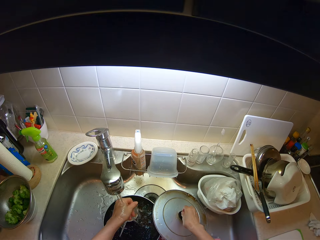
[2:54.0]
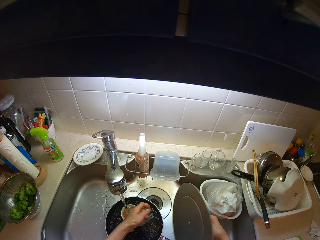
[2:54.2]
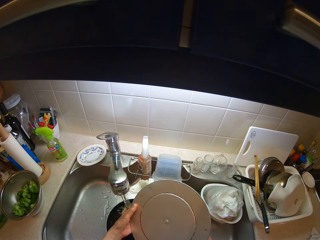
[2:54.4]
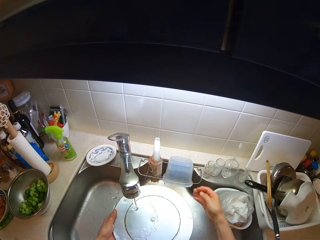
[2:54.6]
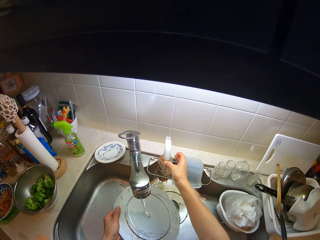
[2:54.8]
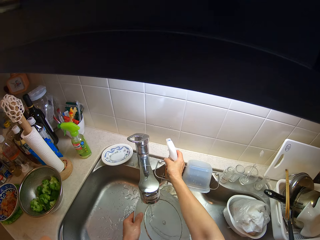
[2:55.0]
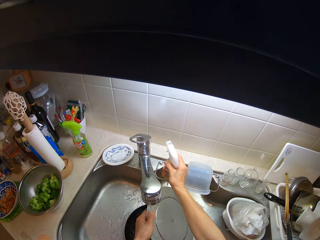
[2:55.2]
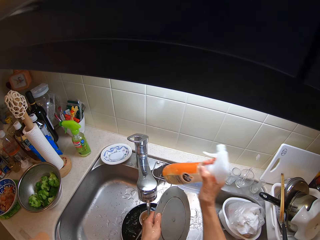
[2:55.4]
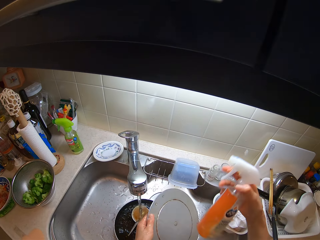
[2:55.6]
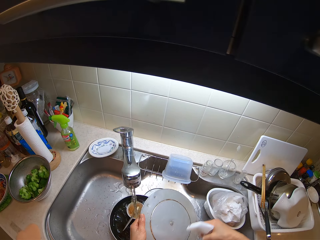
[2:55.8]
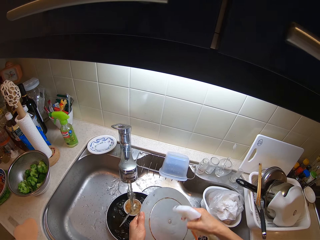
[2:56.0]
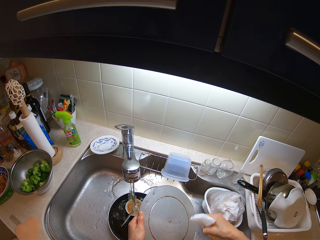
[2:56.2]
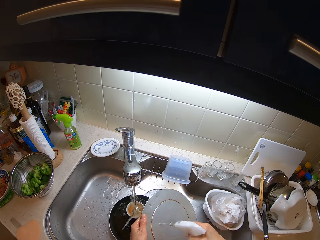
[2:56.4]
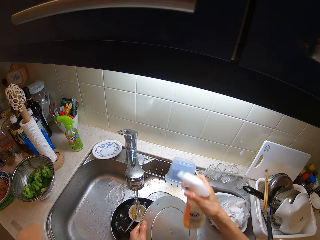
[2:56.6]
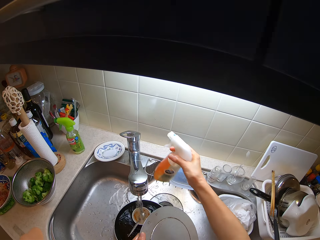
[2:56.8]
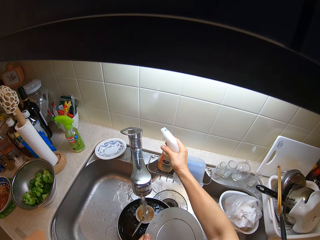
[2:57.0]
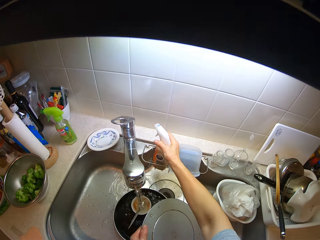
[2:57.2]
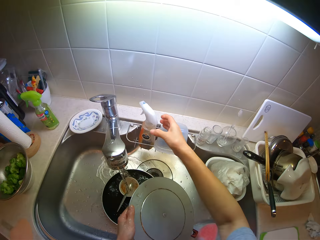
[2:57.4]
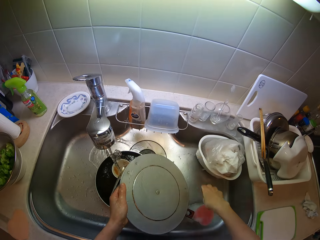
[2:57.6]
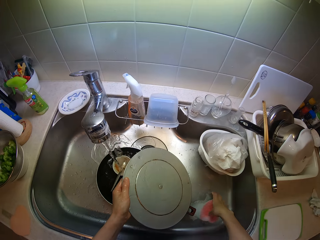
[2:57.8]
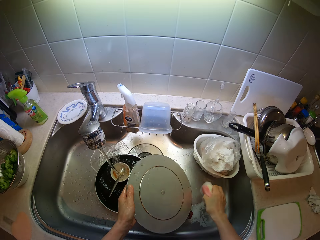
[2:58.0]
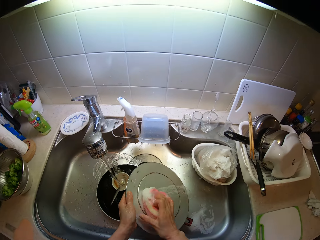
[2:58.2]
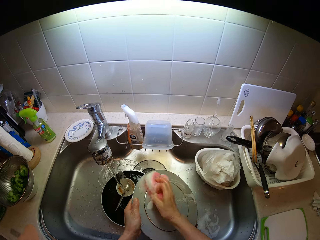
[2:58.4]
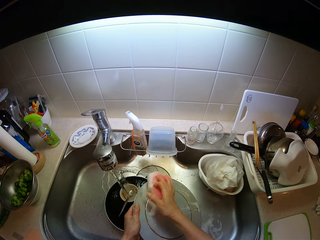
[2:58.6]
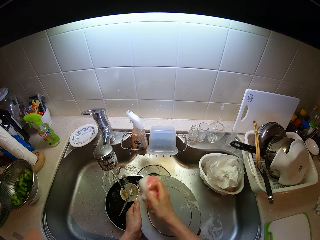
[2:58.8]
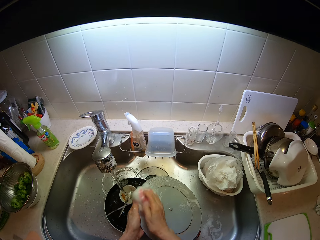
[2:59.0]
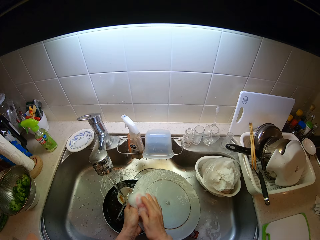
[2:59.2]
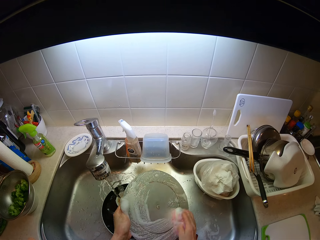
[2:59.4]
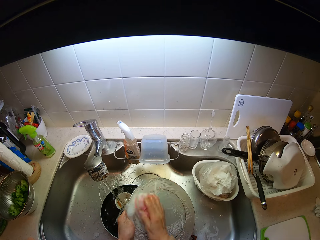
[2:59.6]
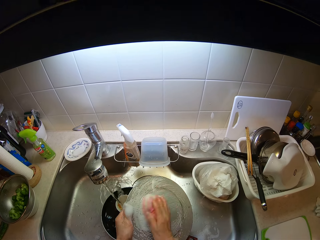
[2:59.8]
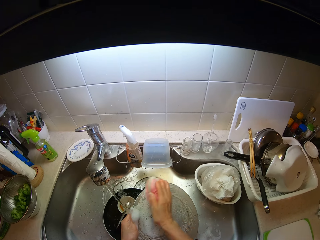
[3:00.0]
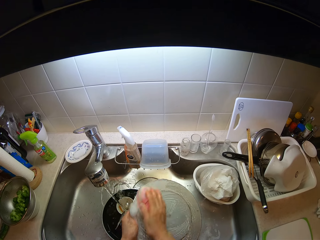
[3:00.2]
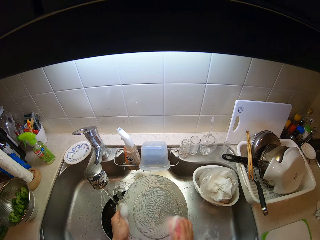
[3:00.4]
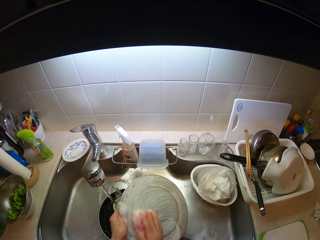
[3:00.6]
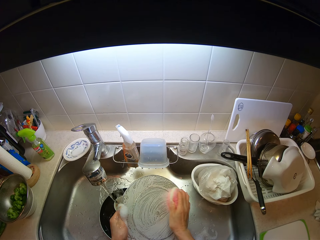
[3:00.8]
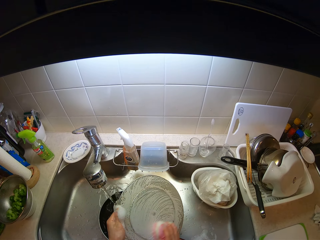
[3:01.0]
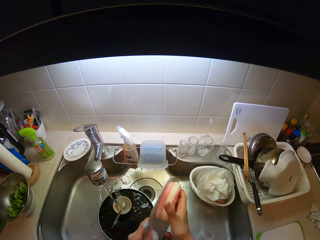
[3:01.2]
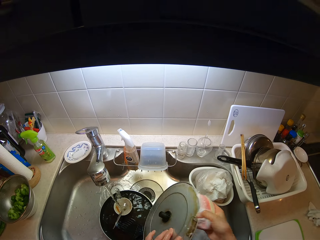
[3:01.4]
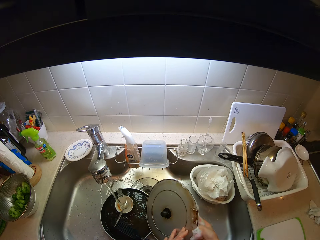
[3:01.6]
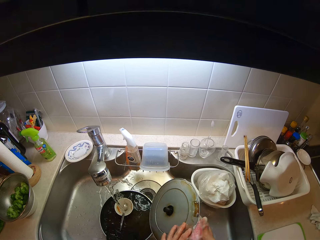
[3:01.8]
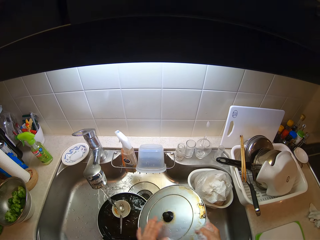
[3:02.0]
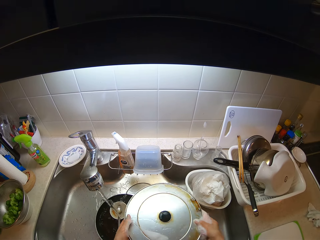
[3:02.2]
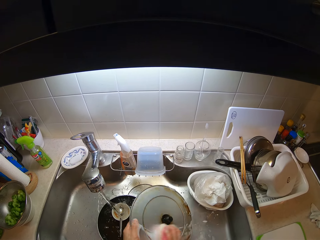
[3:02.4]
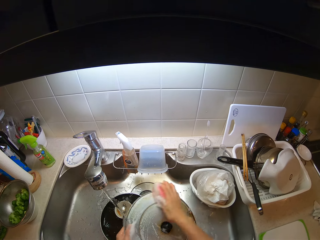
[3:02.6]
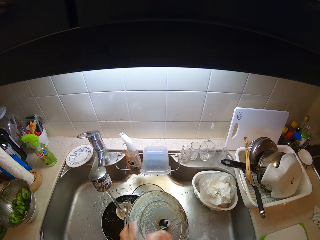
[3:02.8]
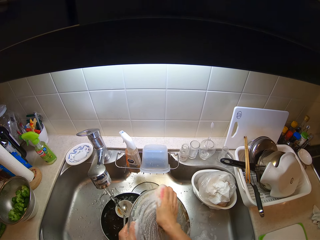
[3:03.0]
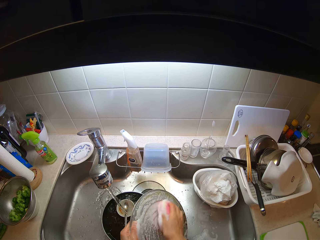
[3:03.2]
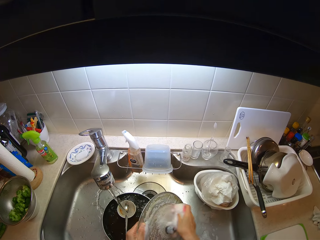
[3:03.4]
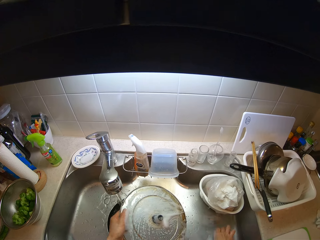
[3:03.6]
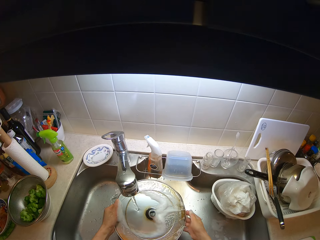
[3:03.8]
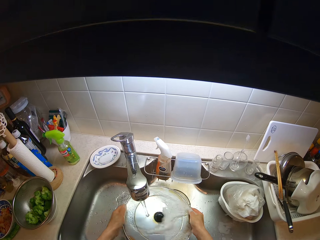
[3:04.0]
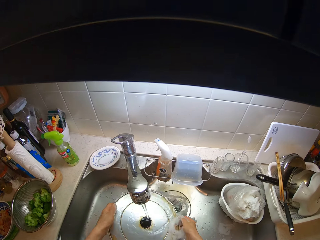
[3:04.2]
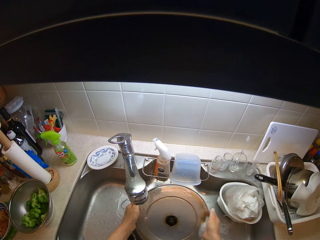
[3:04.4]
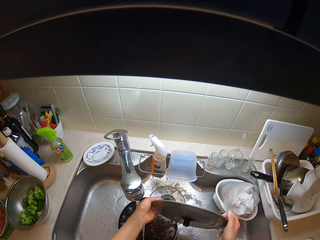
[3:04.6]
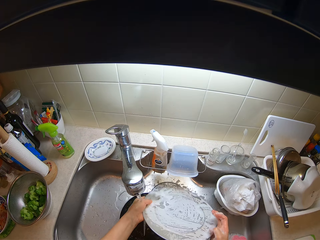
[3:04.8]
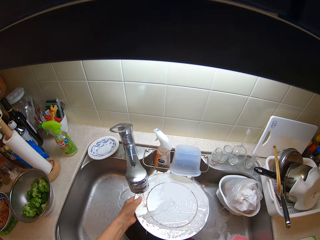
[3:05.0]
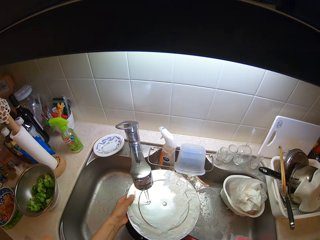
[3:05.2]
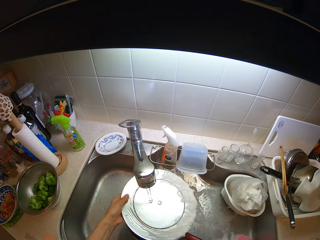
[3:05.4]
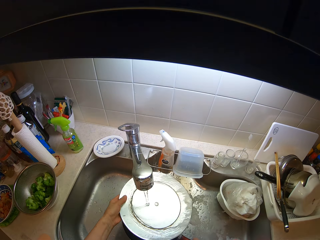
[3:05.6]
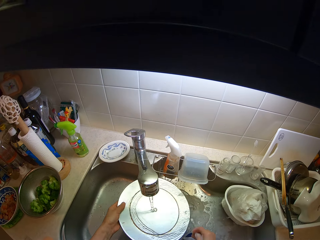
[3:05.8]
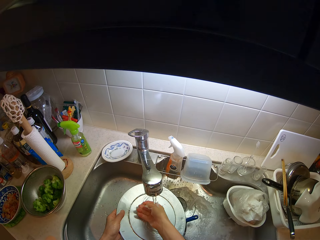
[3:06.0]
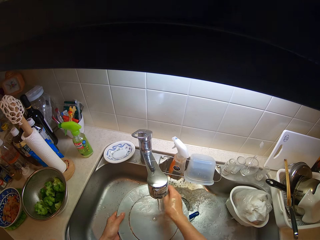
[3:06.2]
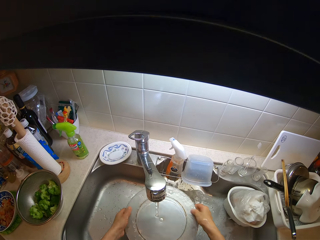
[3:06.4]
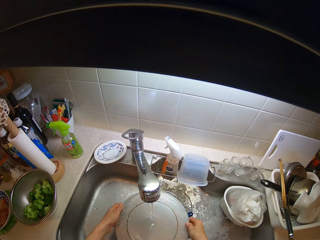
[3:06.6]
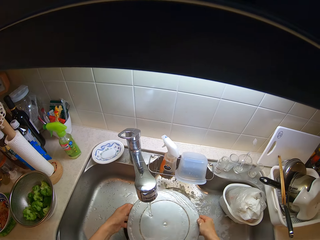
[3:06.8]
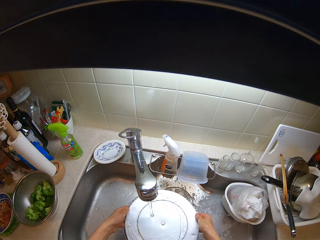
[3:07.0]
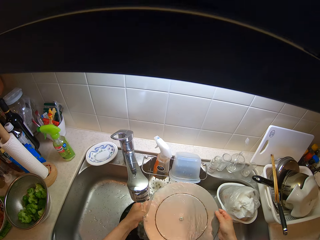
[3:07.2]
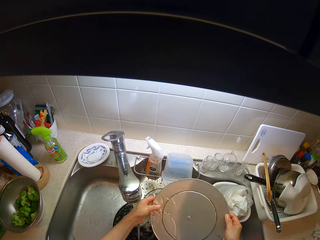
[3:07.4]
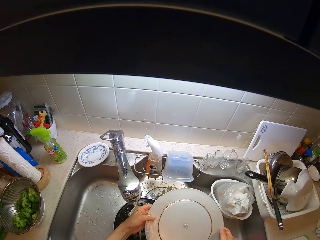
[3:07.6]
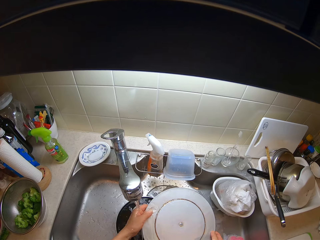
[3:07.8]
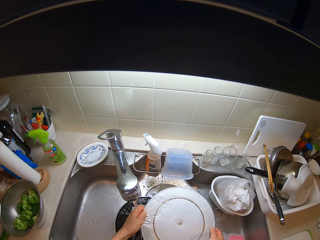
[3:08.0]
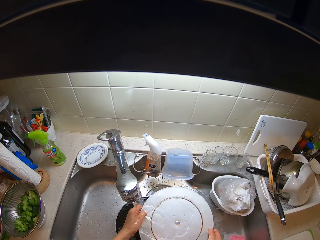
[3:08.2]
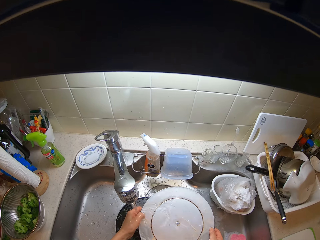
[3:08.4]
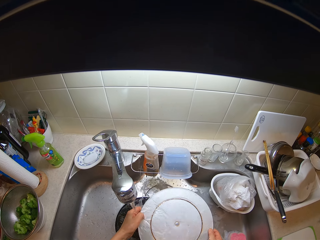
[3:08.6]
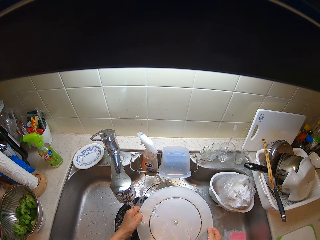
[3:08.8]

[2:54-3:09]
The camera wearer rinses his hands. He picks up the lid. He picks up the soap container with his right hand. He pours the soap on the dishes in the basin. He drops the soap container on the wash basin with his right hand. He washes the lid of the pot in the wash basin with his hands. He picks up a dish sponge. He drops the sponge. He rinses the lid.

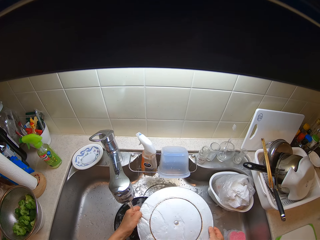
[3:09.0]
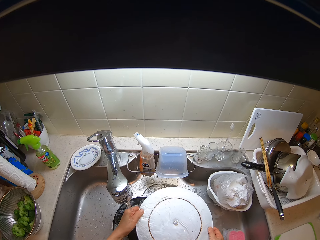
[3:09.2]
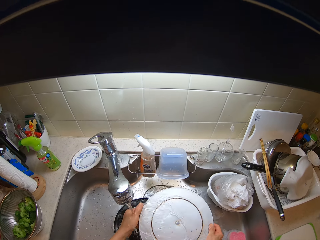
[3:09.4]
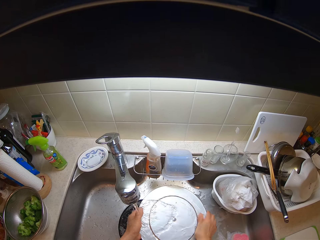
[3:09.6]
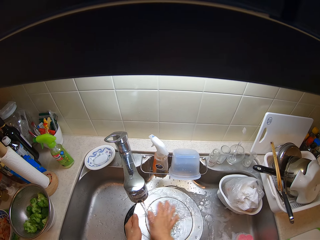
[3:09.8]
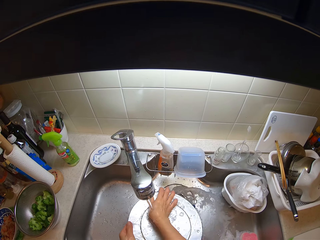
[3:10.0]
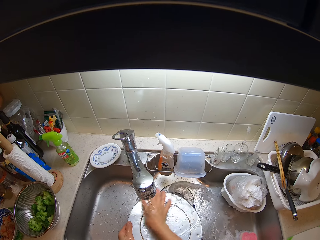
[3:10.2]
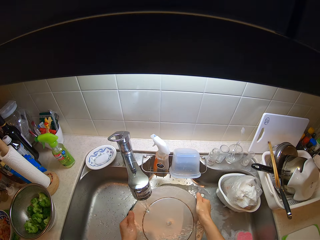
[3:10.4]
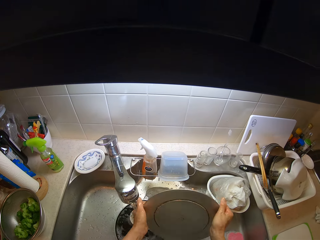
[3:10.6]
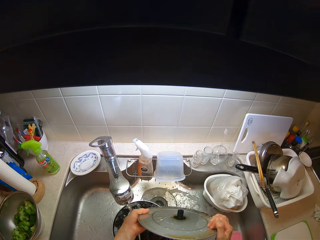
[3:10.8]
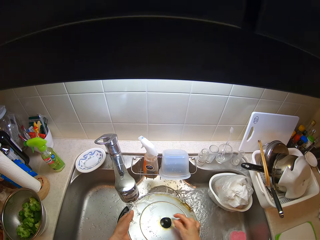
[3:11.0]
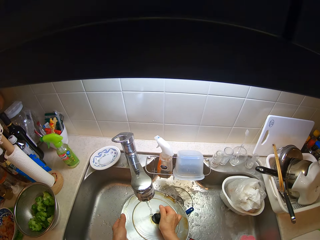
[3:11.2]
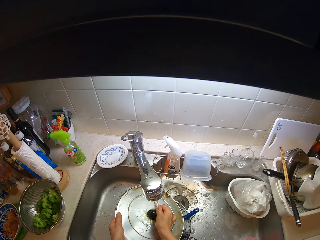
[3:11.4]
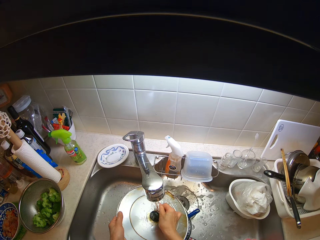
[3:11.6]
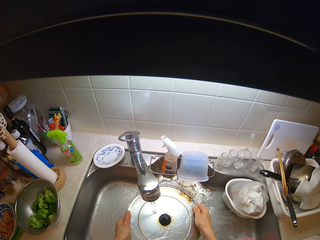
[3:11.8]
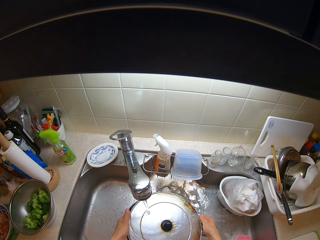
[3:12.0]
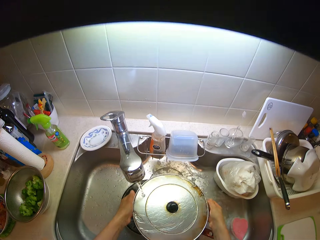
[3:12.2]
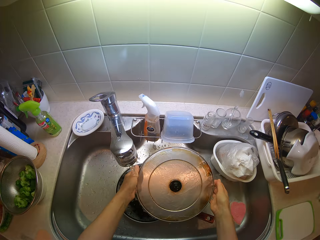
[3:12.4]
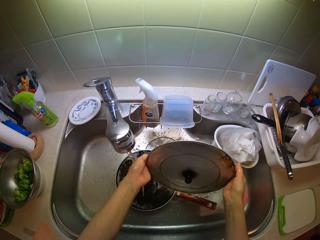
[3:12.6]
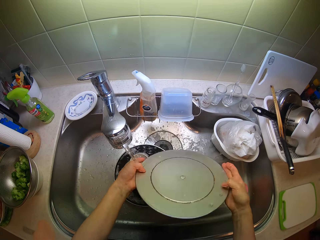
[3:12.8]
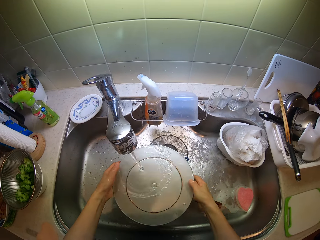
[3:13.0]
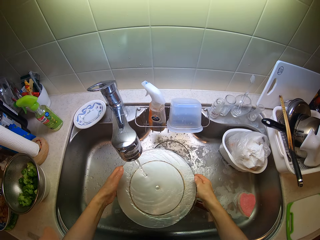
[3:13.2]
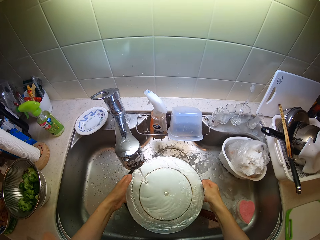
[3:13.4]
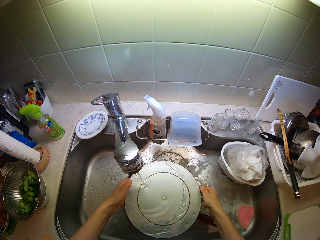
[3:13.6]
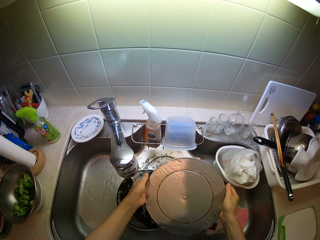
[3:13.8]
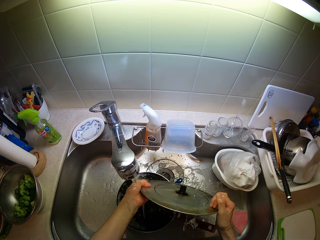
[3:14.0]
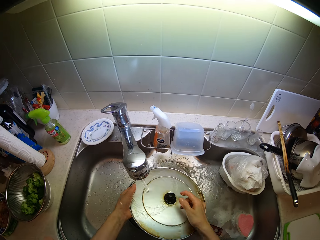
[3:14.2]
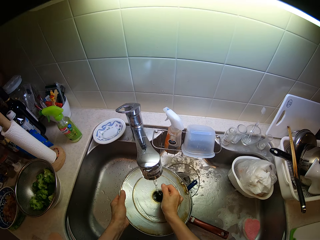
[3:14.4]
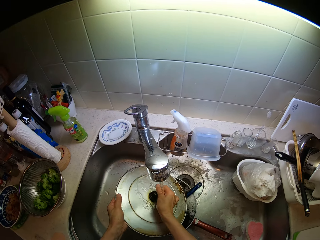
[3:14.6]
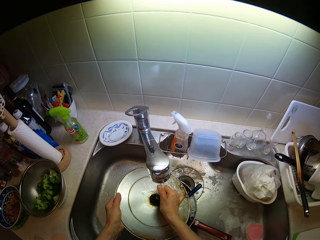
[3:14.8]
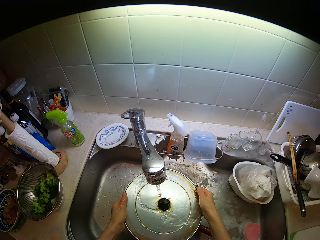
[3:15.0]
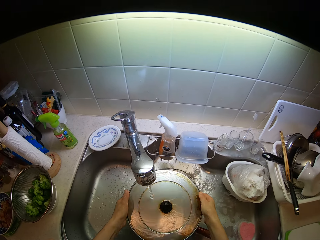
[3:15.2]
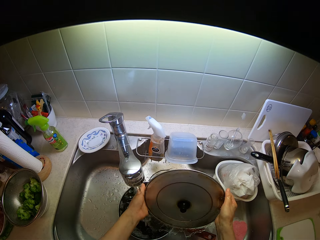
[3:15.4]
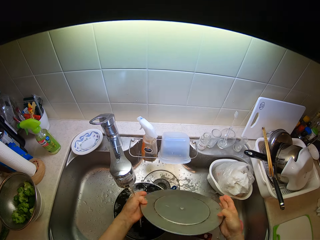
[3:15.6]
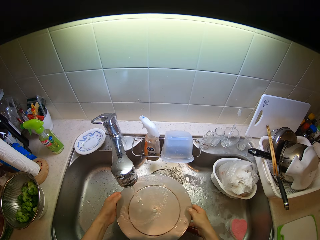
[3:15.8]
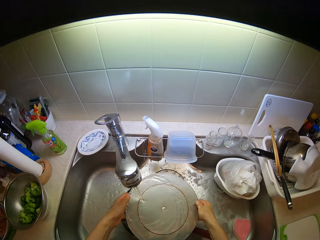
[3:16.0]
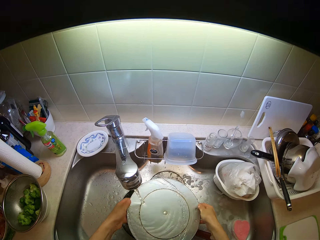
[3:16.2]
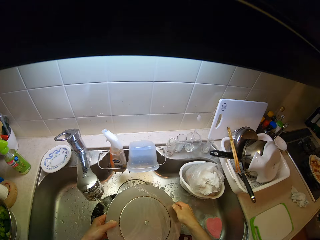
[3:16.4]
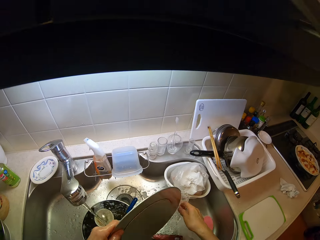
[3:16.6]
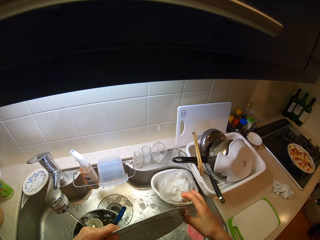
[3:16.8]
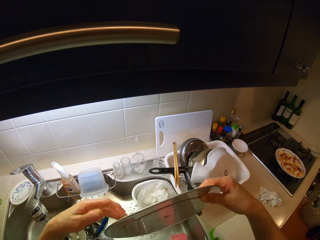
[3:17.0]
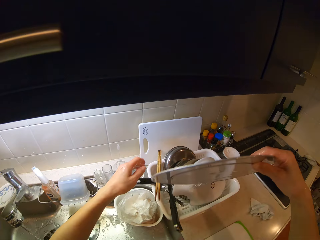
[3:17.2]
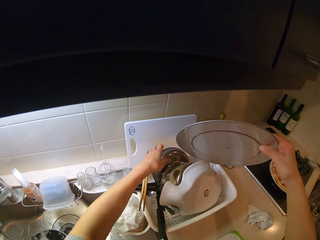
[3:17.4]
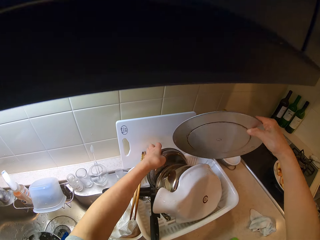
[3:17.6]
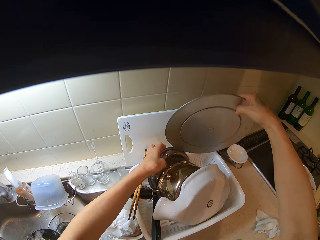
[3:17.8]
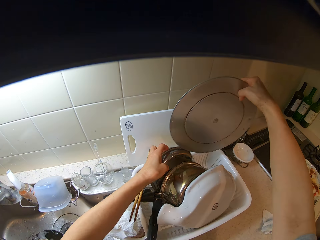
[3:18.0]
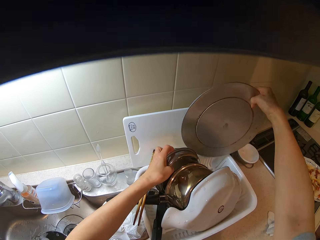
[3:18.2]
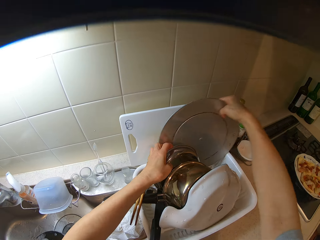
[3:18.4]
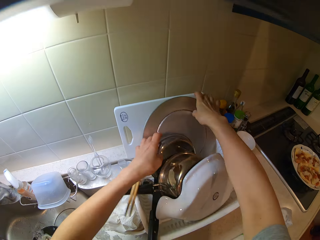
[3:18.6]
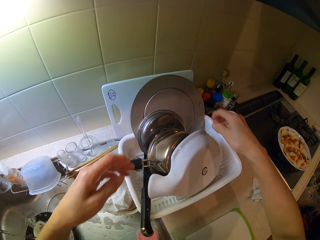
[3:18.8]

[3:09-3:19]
The camera wearer turns the lid. They rinse the lid. They drop the lid of the pot in a tray on the table.
